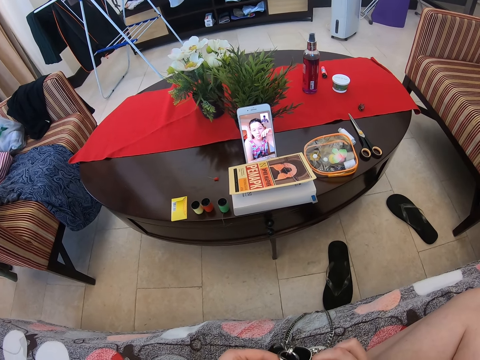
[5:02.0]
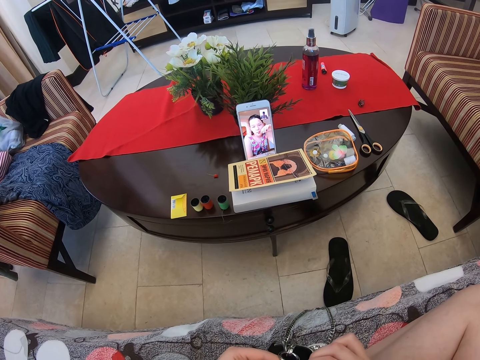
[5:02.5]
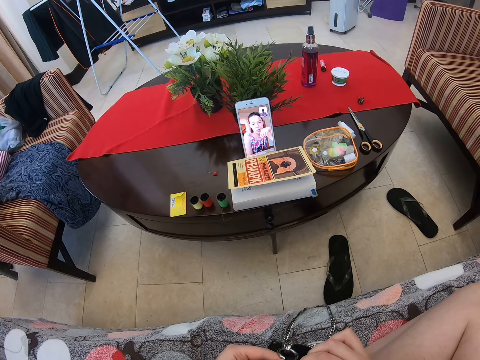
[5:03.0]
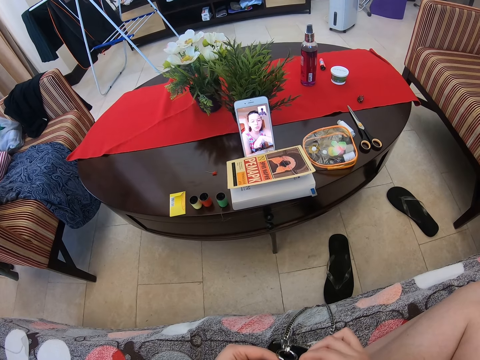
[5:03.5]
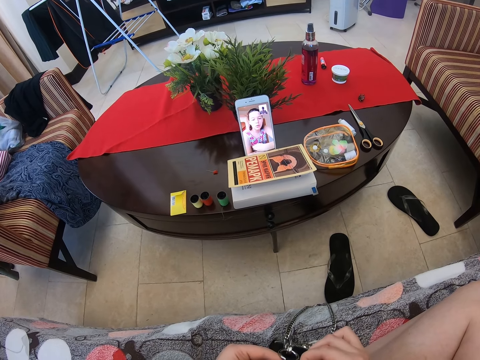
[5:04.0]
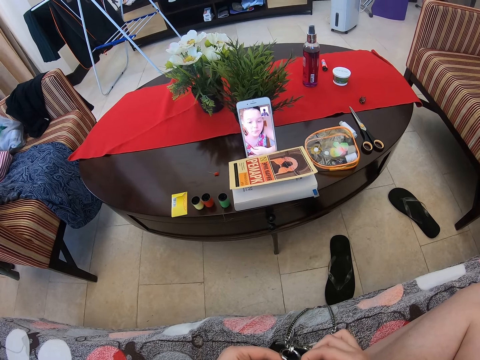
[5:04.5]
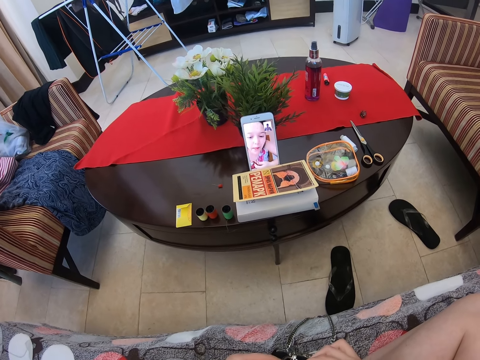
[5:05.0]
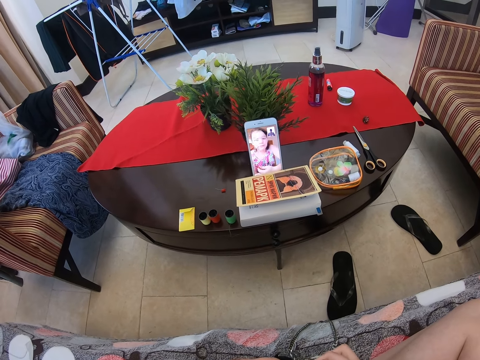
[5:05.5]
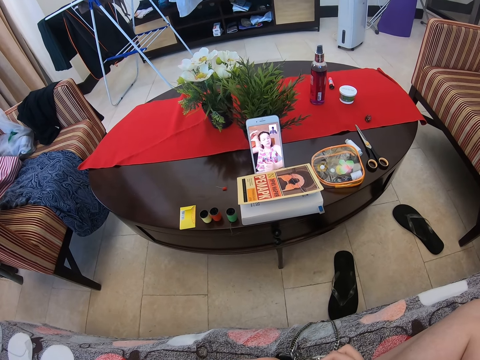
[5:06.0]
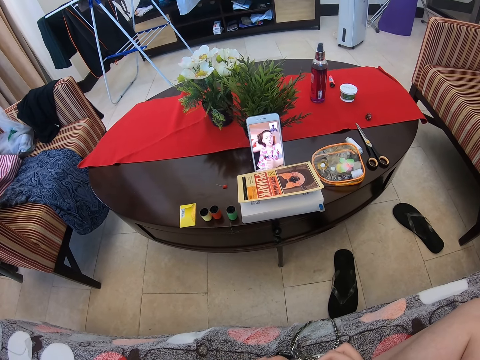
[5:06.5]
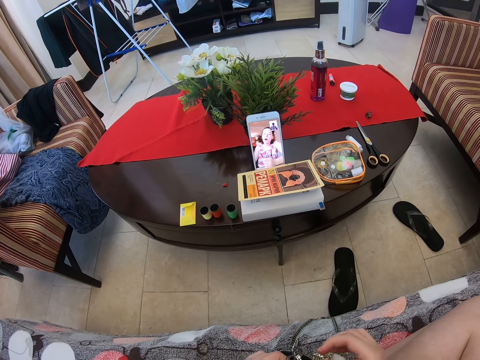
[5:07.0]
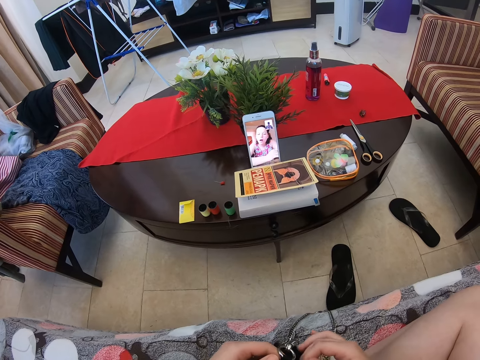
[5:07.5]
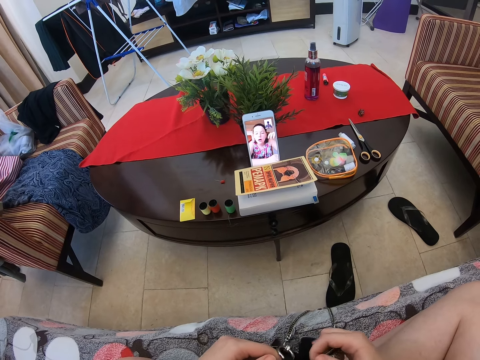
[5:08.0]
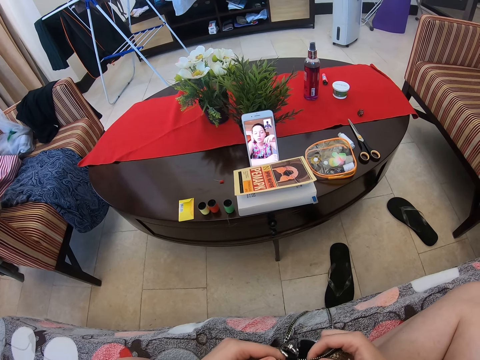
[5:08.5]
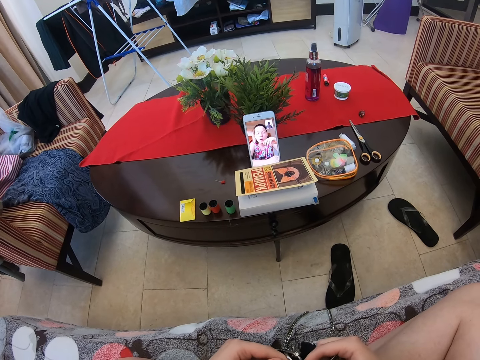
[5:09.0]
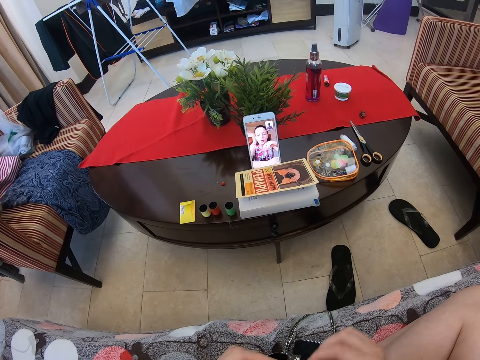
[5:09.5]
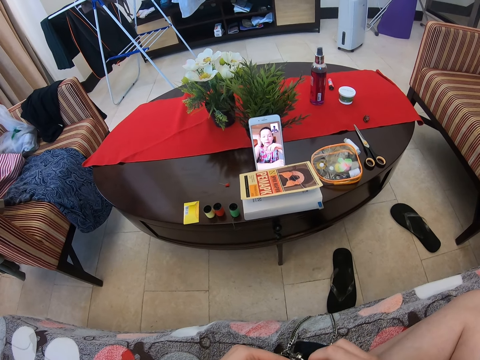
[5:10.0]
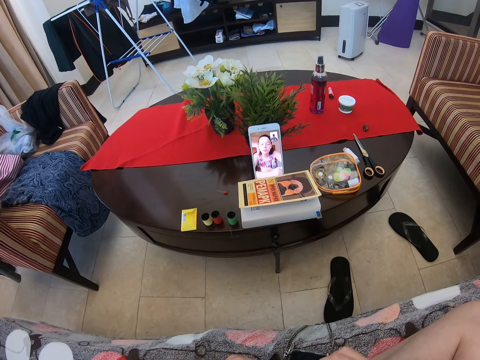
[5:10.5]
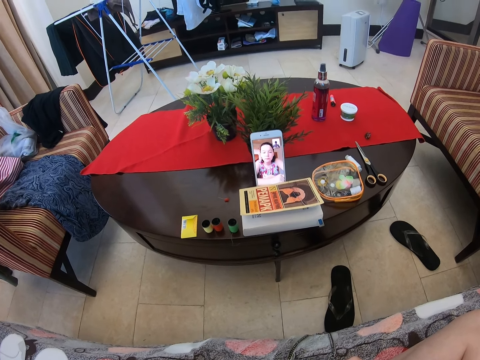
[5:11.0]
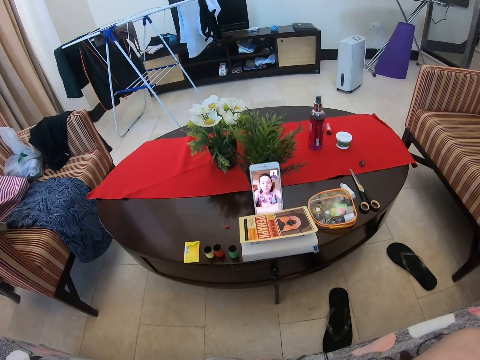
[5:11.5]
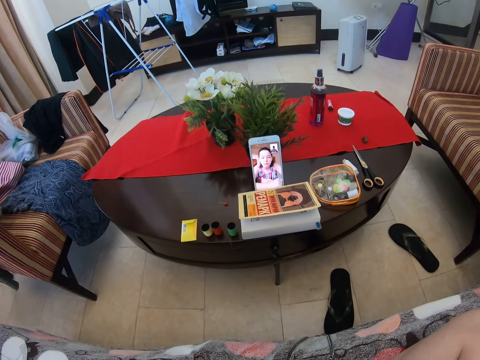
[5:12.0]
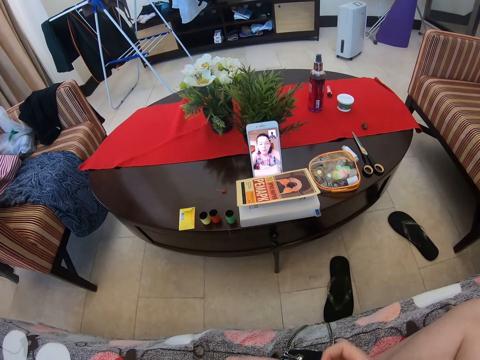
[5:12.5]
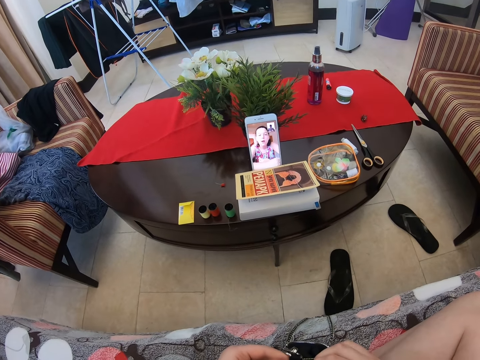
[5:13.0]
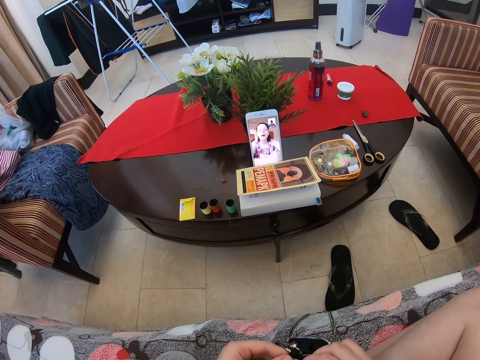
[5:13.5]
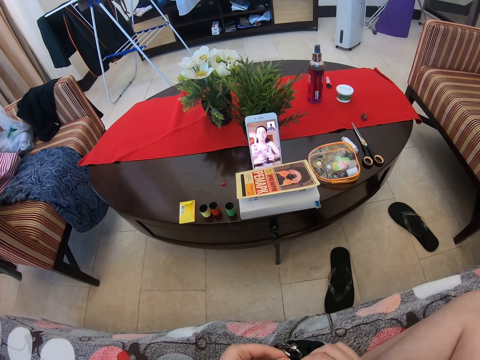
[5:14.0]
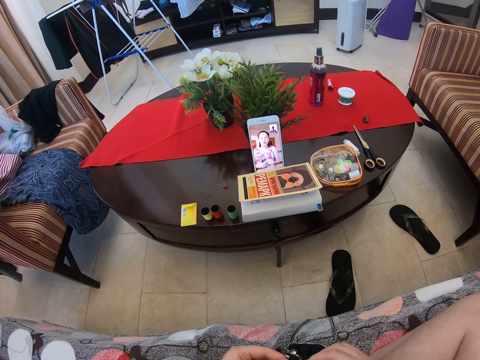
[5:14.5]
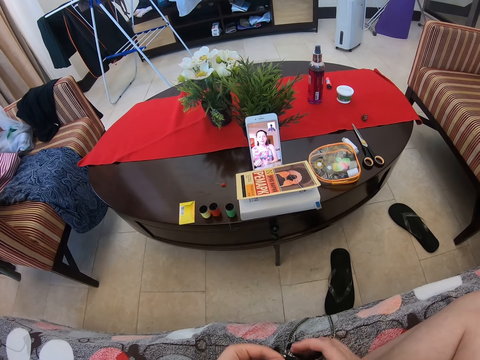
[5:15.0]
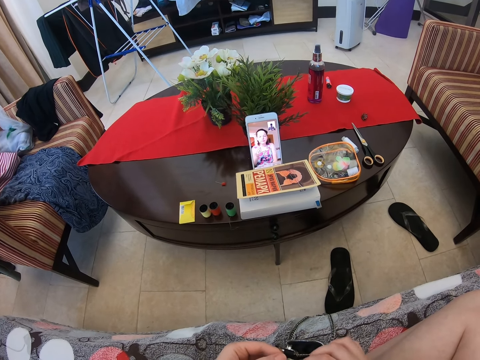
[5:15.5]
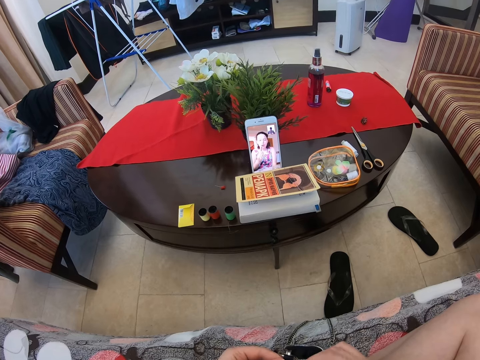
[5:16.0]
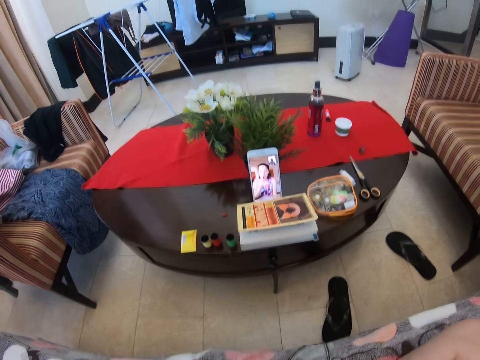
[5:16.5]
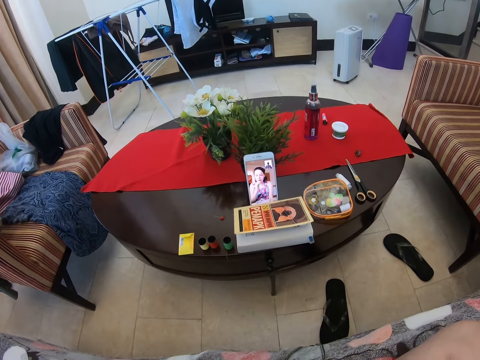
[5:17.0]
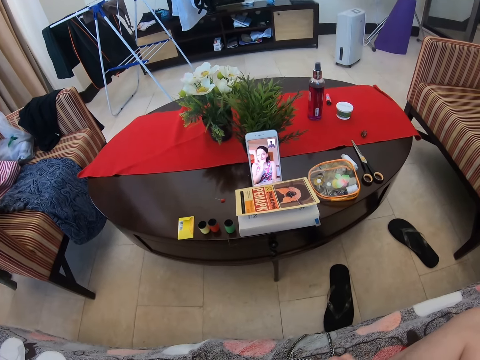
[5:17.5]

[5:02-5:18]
The camera wearer speaks to a woman from the video call. The woman speaks to the camera wearer through the video call. The woman touches the hair in the video call. The woman speaks to the camera wearer through the video call. The camera wearer speaks to the woman from the video call. The woman nods the head in the video call. The camera wearer speaks to the woman from the video call.

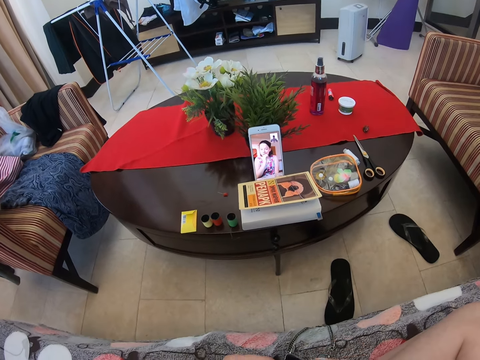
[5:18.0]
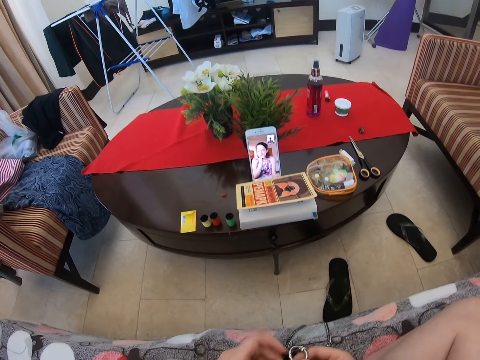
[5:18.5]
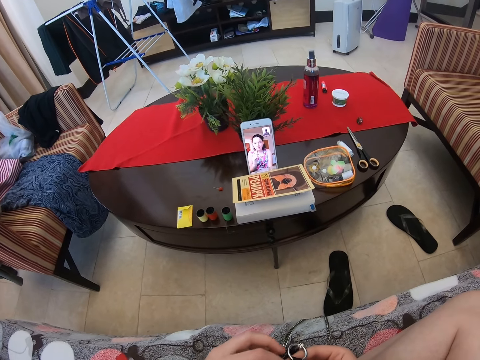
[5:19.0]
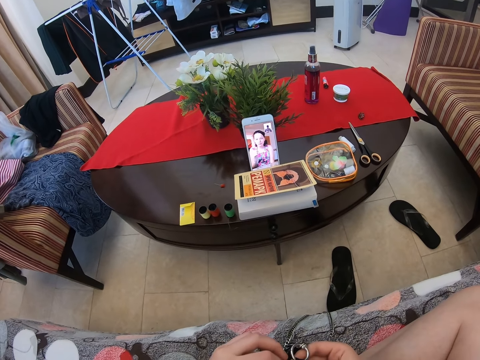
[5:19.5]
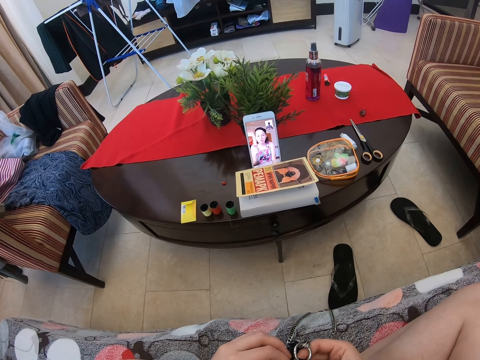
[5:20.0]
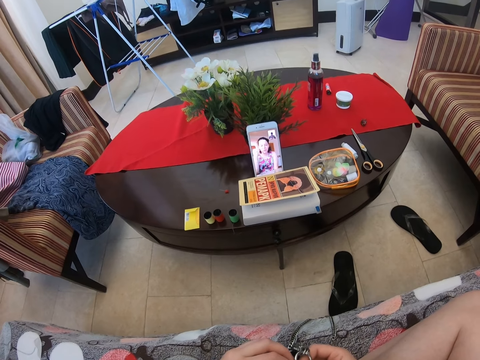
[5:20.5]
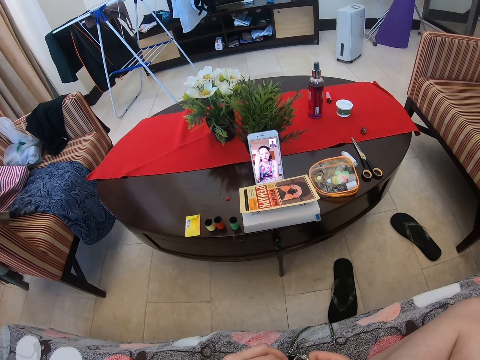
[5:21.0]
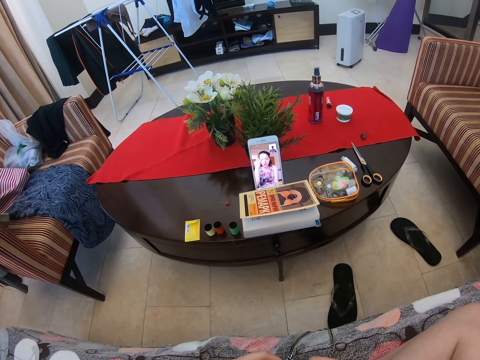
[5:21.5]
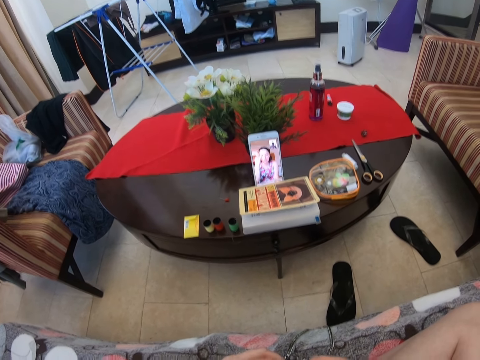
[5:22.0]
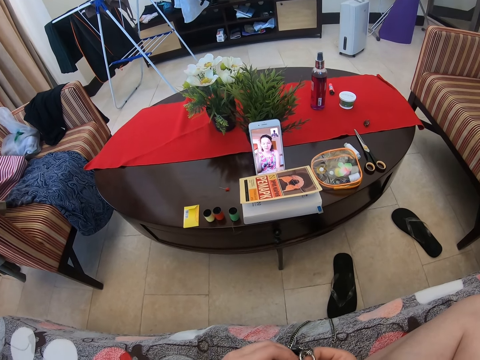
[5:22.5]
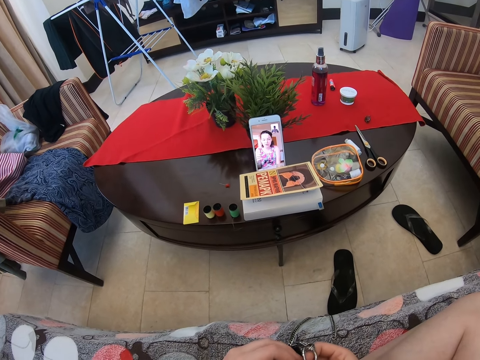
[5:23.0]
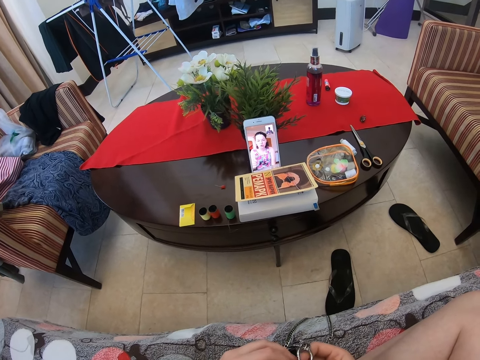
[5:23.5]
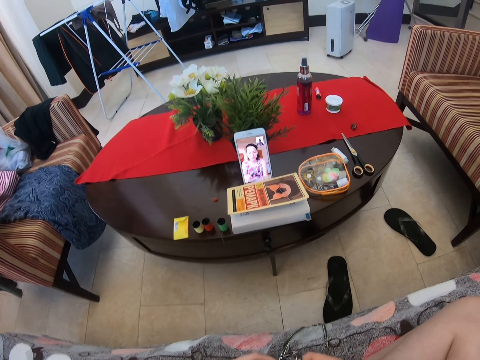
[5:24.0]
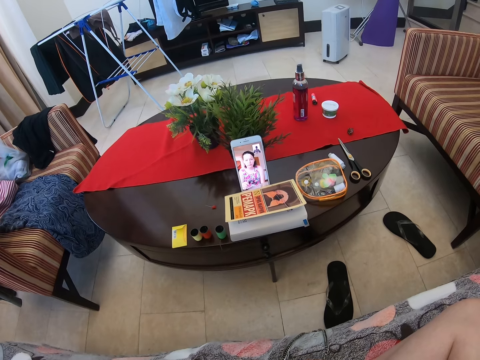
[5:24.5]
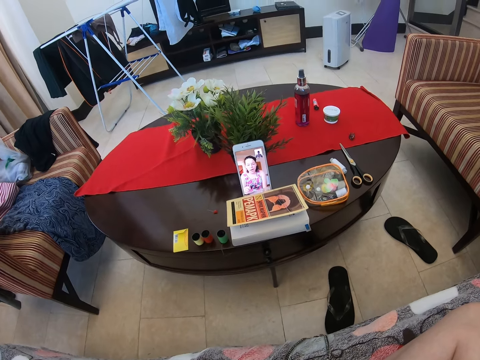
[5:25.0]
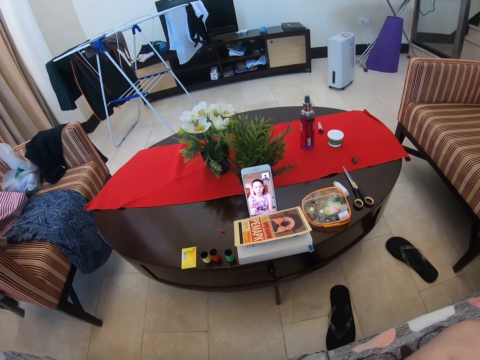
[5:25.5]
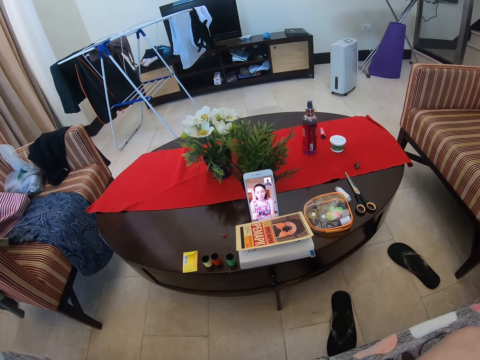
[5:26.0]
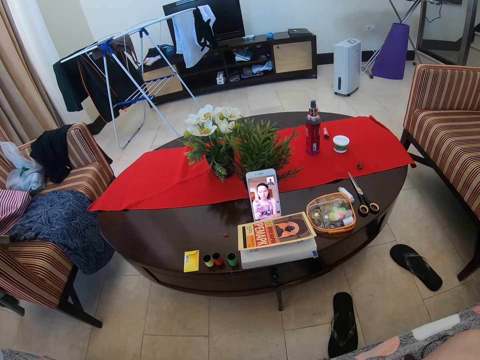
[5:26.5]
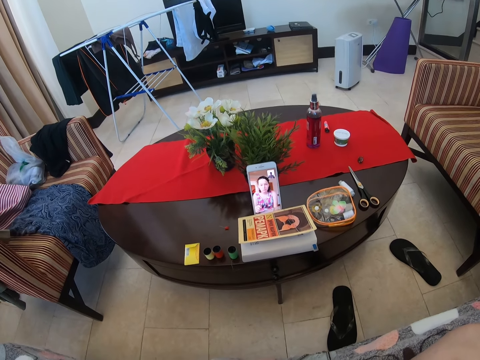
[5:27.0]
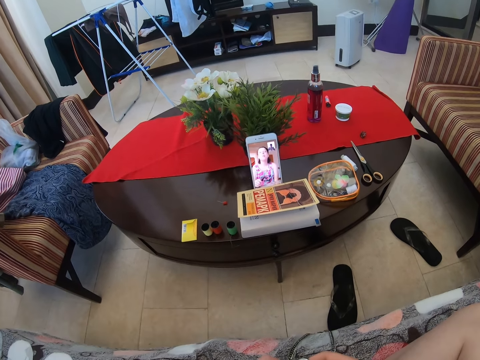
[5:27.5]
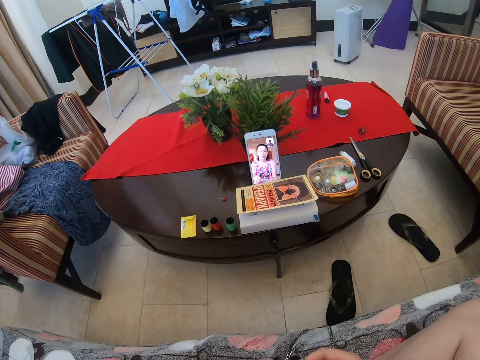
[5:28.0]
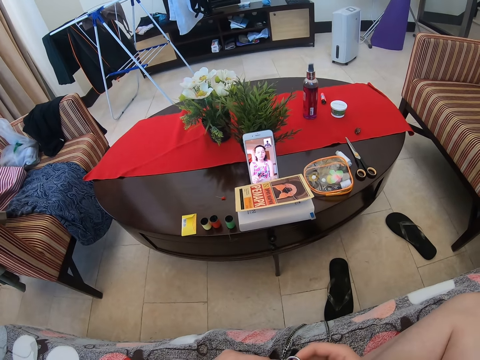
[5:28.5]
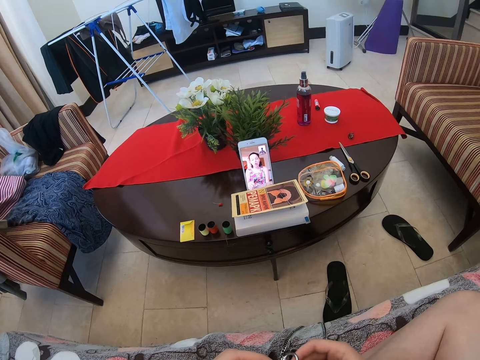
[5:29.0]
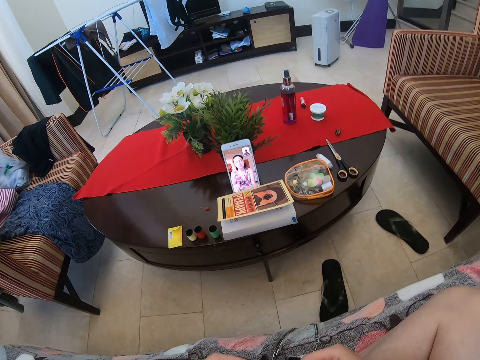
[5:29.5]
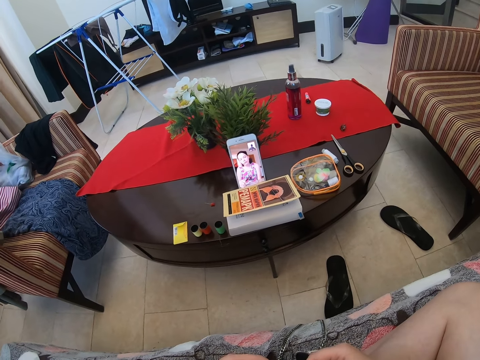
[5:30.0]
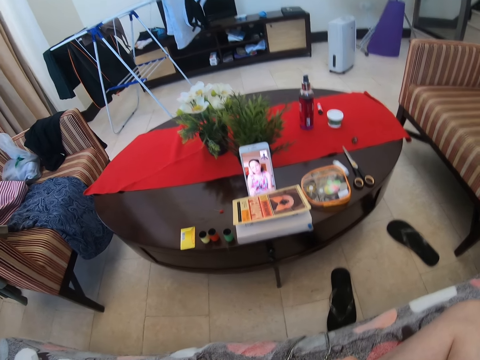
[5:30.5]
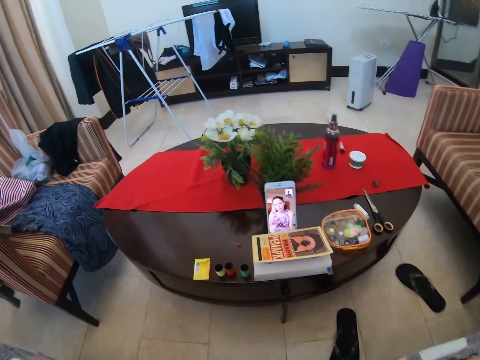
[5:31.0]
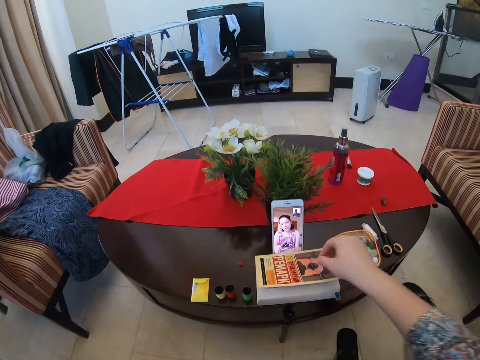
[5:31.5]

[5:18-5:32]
A woman is eating something. The woman speaks to the camera wearer through the video call. The camera wearer speaks to the woman from the video call. They speak to the woman from the video call again.
